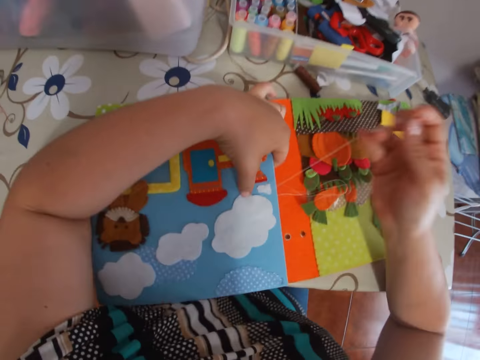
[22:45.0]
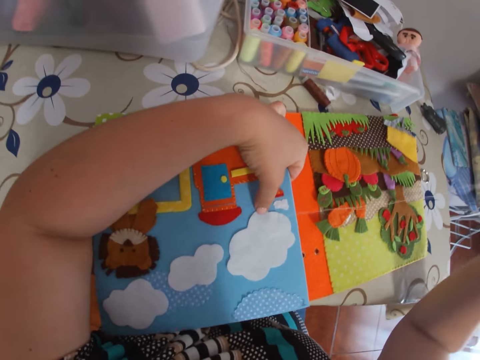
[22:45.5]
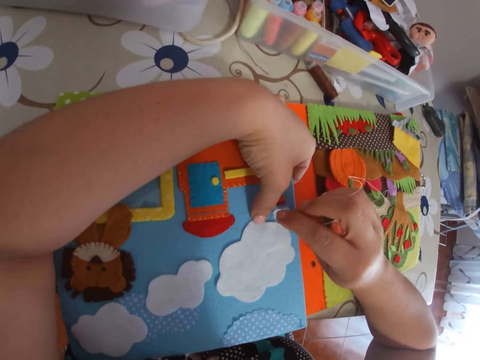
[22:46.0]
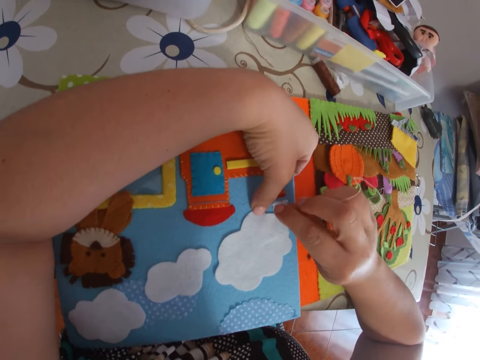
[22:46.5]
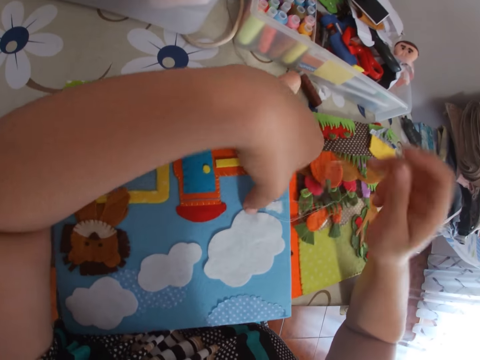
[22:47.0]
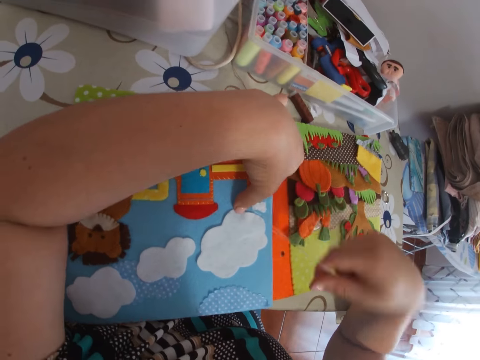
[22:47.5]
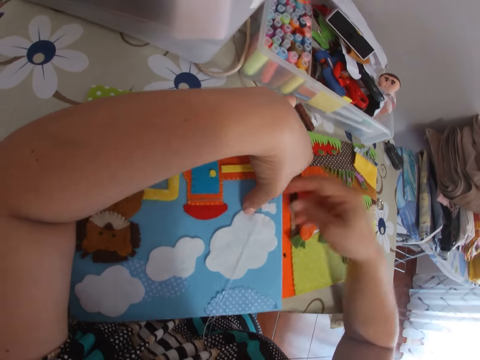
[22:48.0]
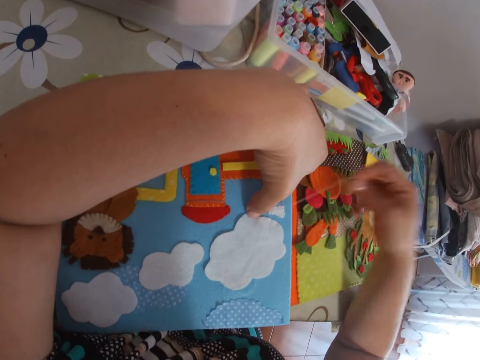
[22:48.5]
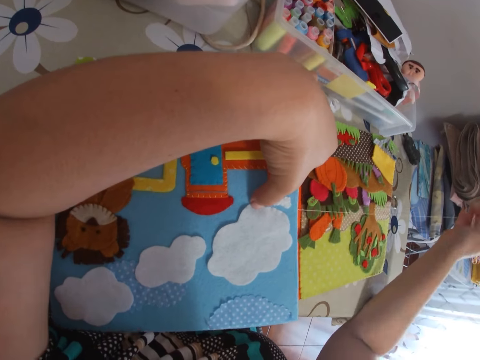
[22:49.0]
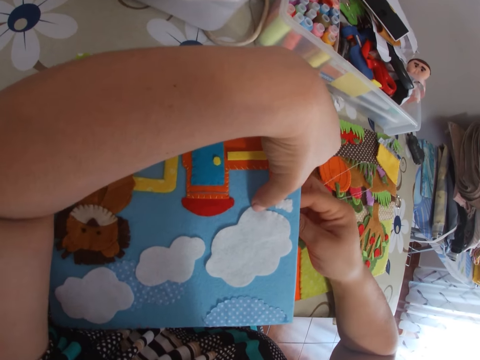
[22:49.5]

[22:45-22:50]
The camera wearer pulls the thread with her right hand.

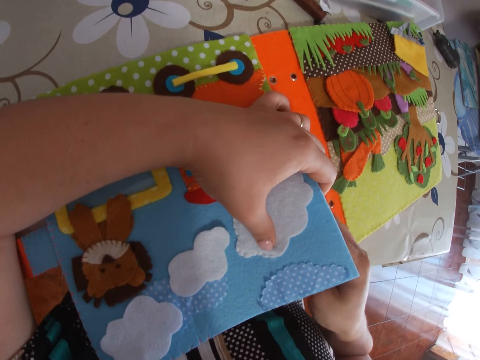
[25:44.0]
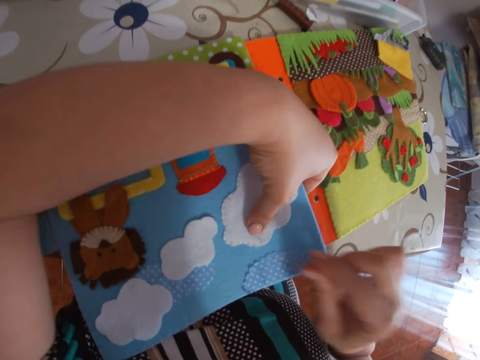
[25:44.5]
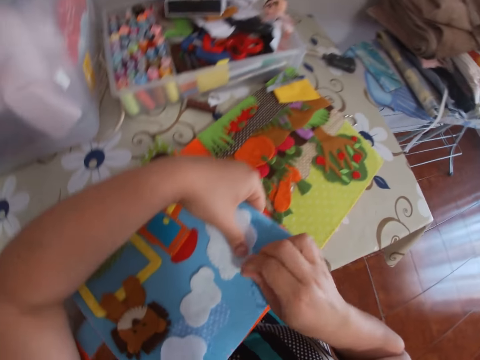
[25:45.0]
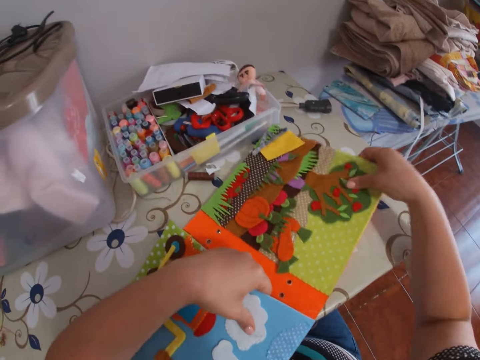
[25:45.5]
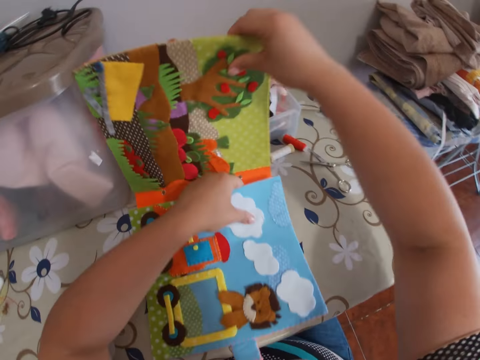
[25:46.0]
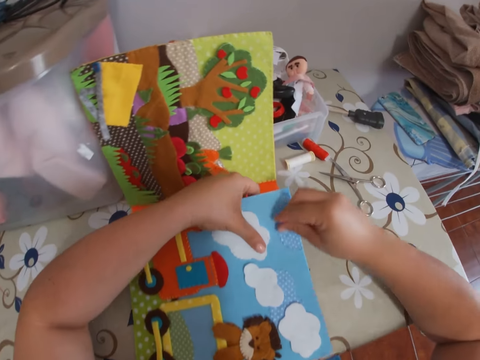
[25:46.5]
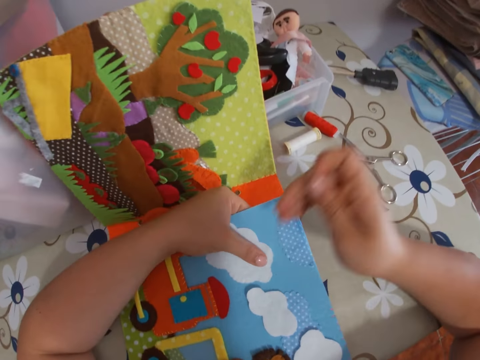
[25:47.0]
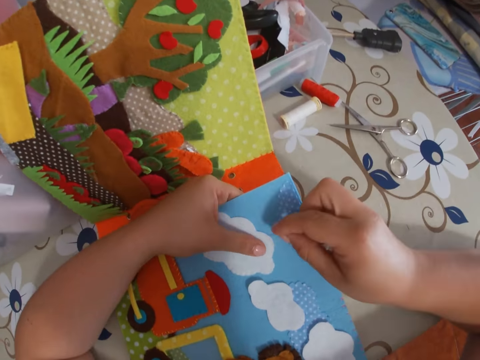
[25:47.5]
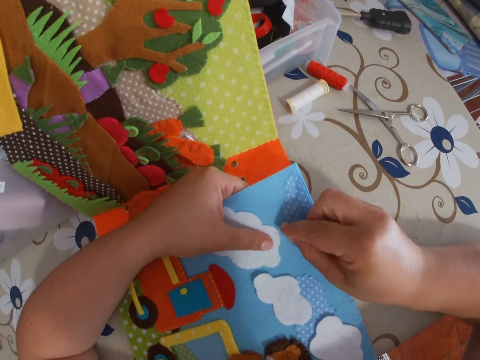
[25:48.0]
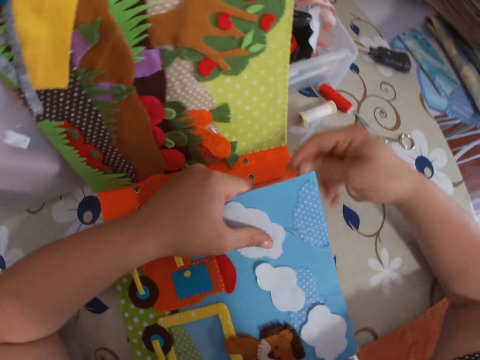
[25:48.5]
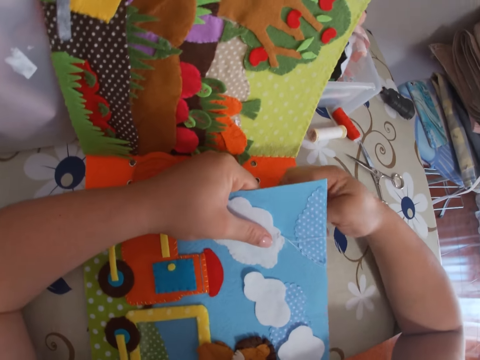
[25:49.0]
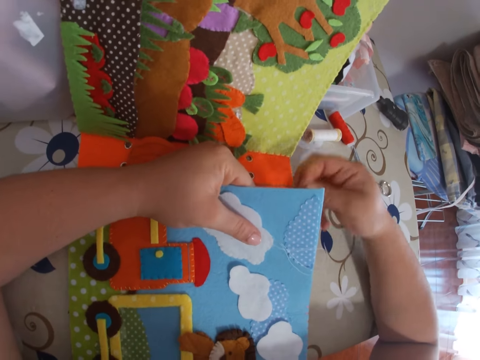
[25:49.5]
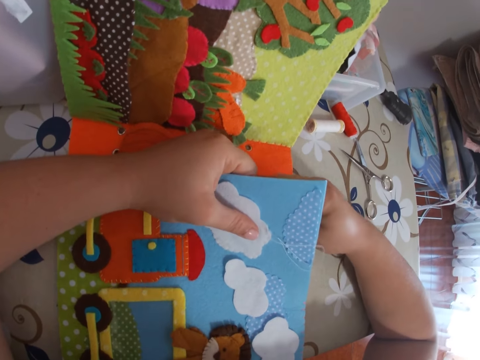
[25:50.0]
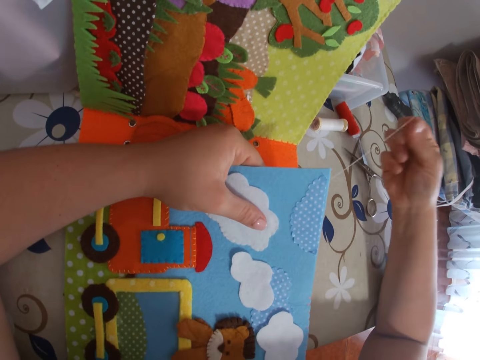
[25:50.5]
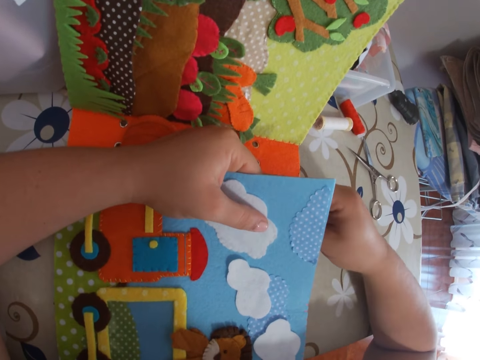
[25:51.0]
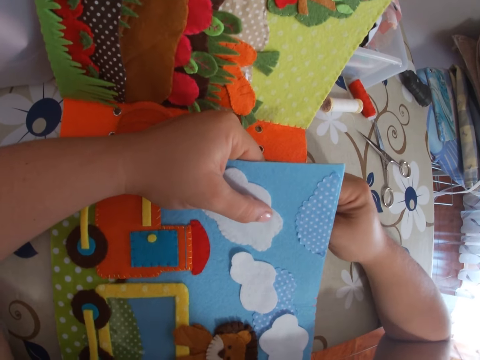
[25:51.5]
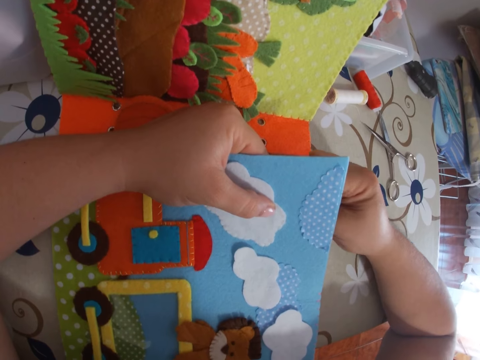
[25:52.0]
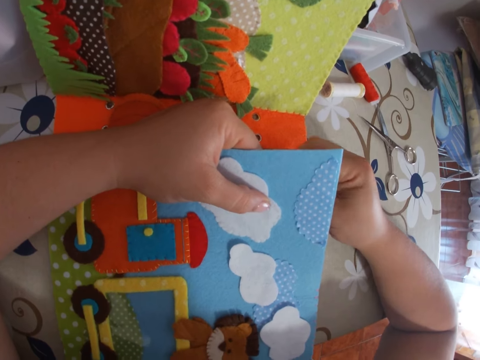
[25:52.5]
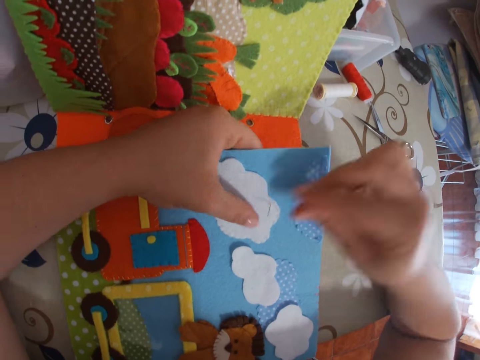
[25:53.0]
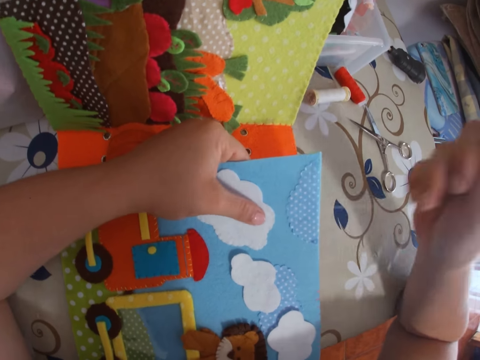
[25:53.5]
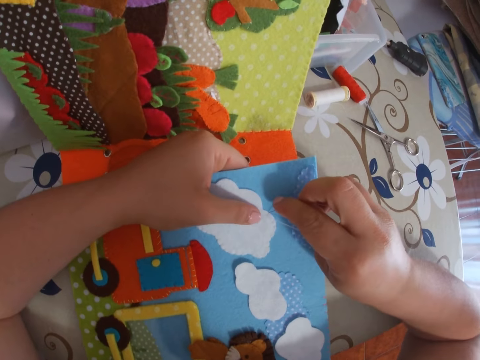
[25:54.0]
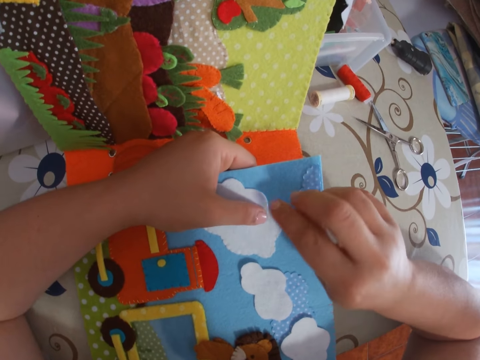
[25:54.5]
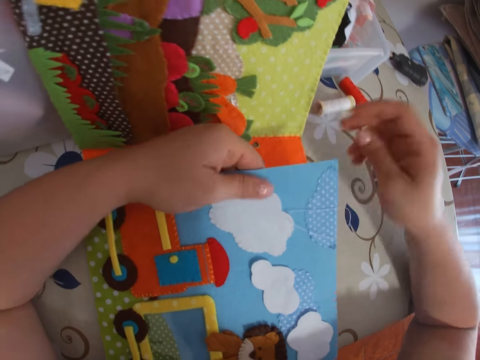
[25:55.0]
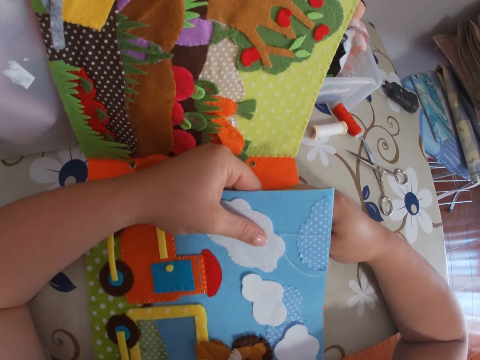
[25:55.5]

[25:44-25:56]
The camera wearer adjusts the scrapbook with her right hand. She sews the scrapbook with the thread and the needle.

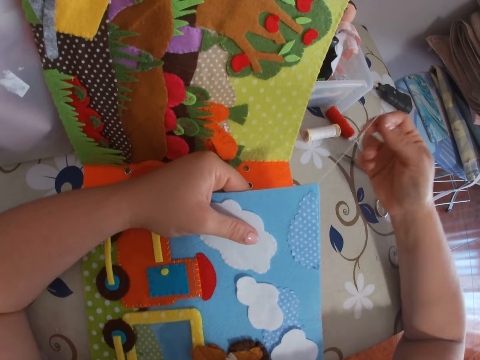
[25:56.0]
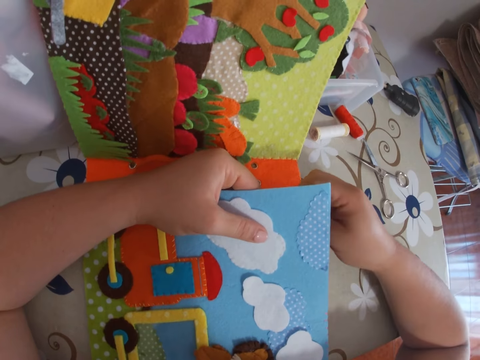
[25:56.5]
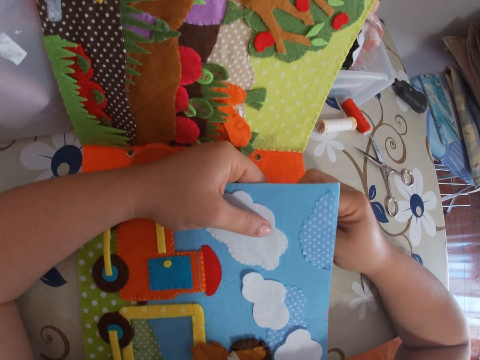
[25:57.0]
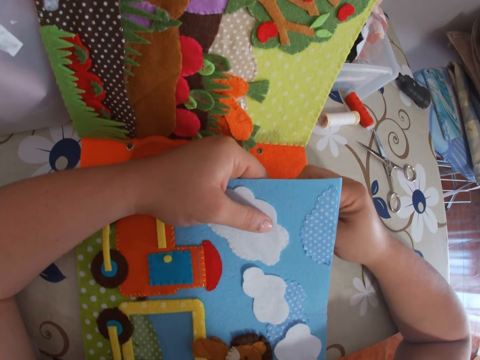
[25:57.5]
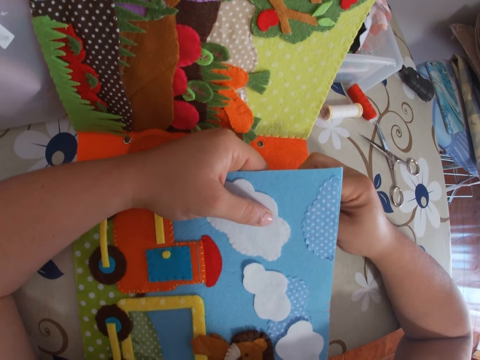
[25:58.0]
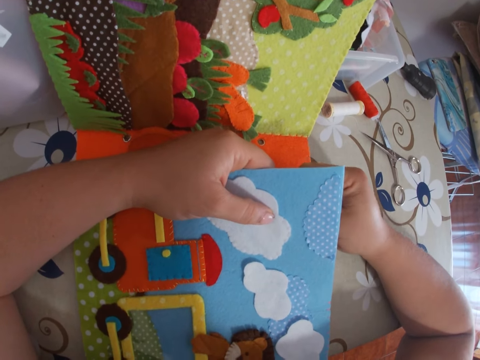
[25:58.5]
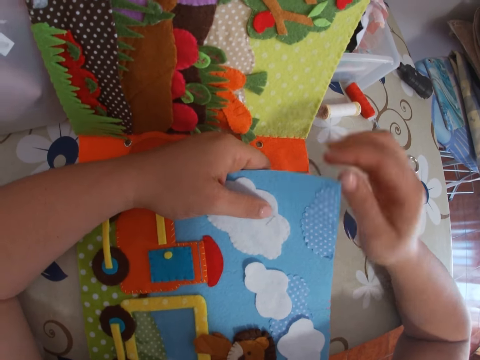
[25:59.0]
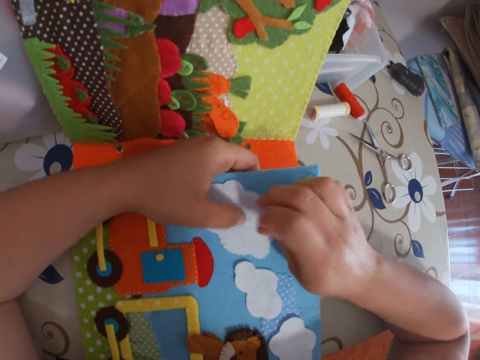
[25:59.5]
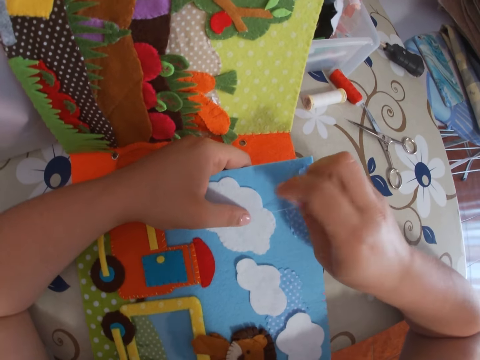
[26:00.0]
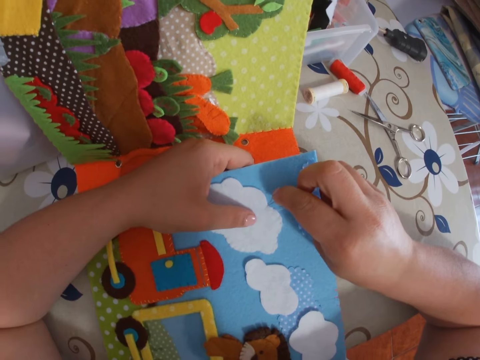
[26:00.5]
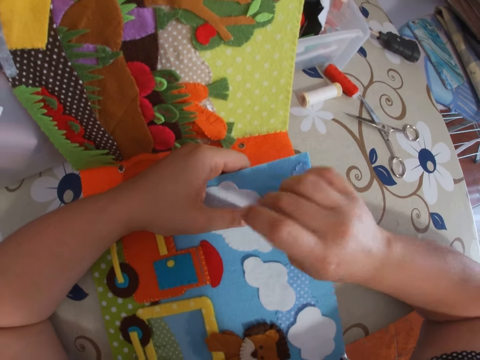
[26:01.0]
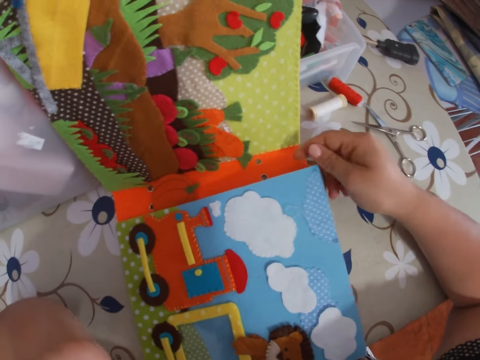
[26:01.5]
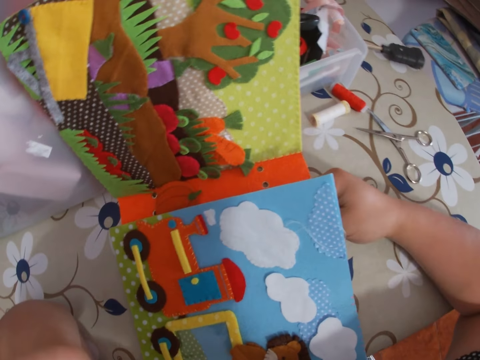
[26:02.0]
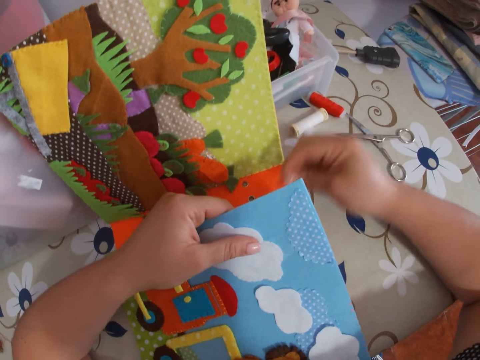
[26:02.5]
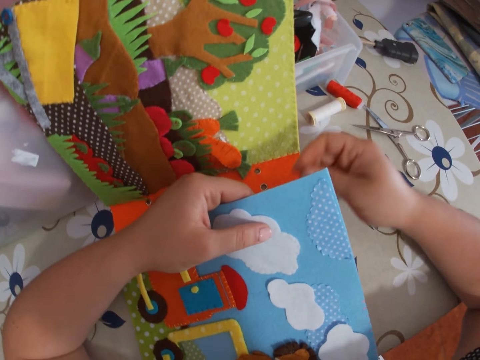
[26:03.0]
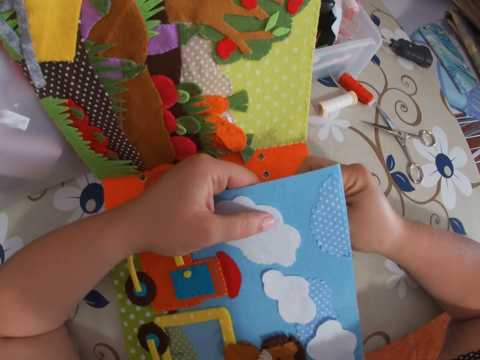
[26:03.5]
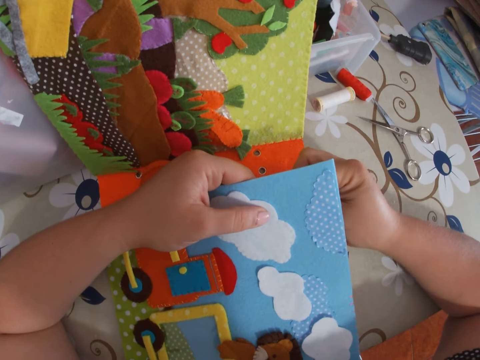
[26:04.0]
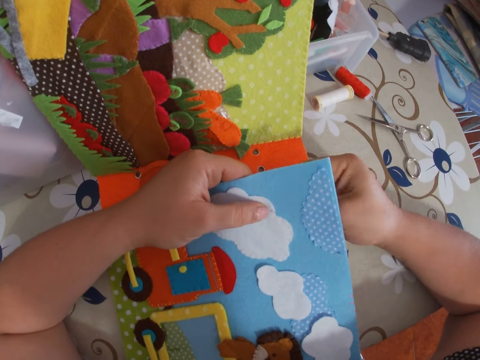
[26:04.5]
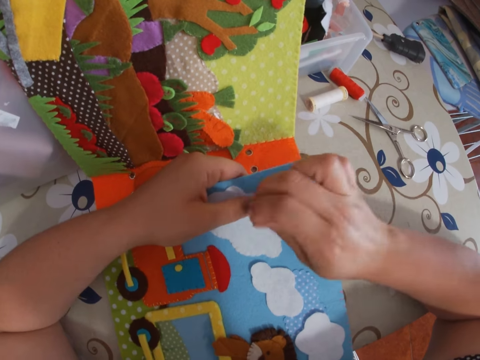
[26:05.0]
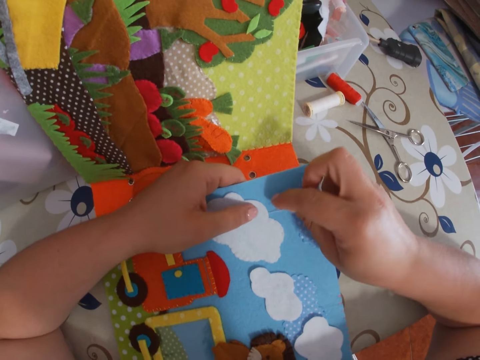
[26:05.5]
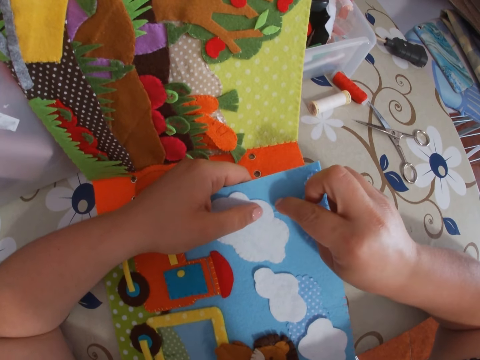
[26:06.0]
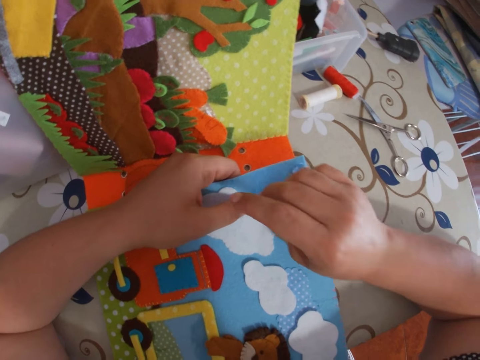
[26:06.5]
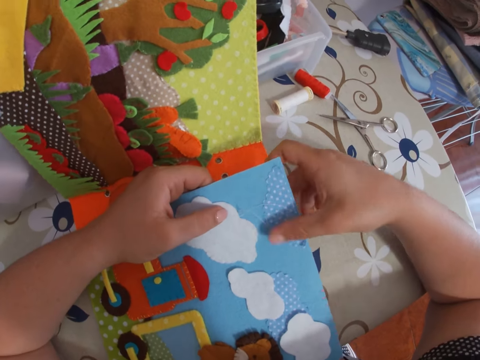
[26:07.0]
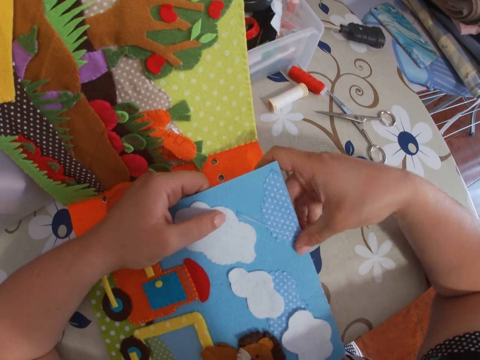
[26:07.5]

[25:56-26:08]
The camera wearer touches her face with her left hand. She holds the scrapbook with her left hand and sews the scrapbook with the thread and the needle.
